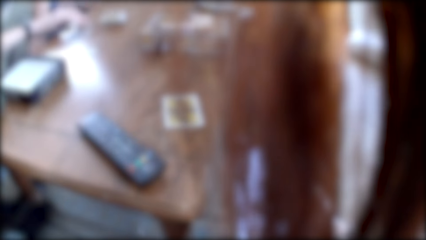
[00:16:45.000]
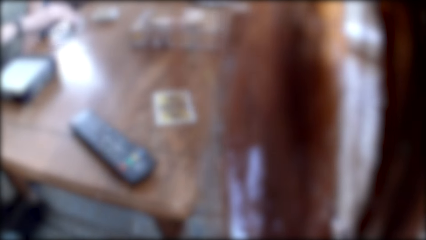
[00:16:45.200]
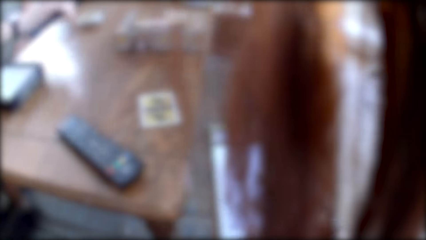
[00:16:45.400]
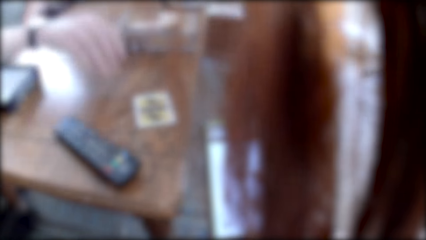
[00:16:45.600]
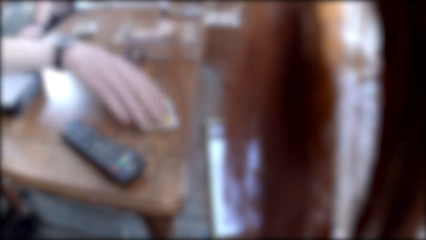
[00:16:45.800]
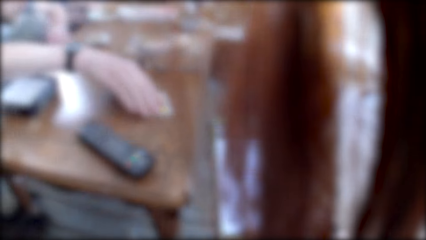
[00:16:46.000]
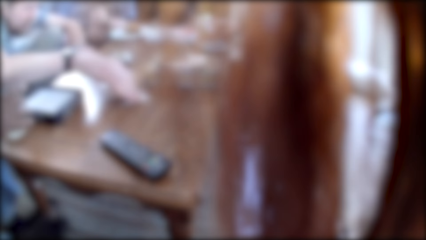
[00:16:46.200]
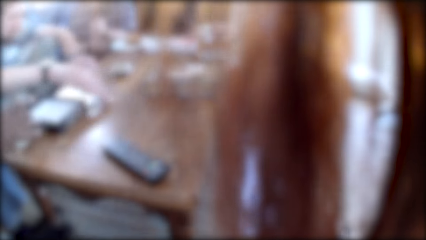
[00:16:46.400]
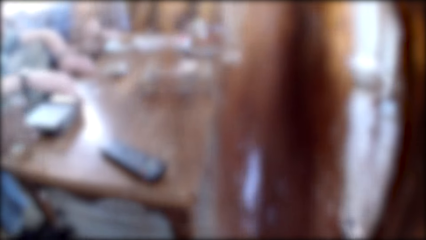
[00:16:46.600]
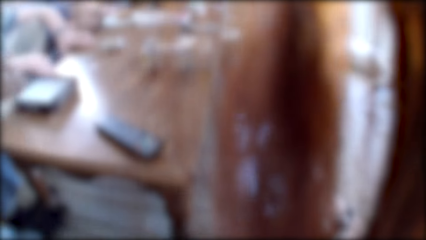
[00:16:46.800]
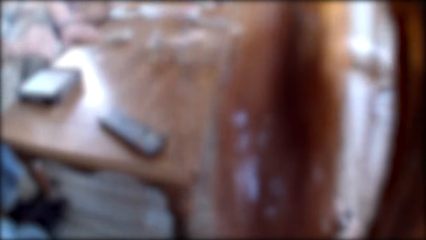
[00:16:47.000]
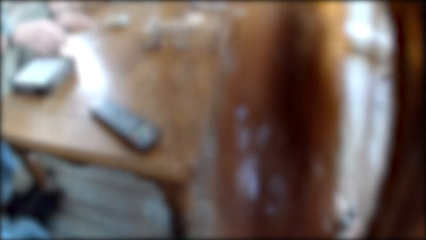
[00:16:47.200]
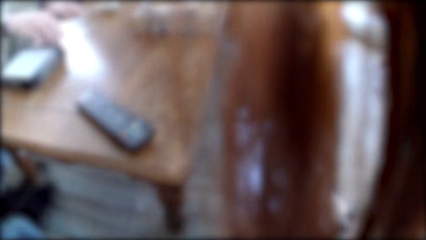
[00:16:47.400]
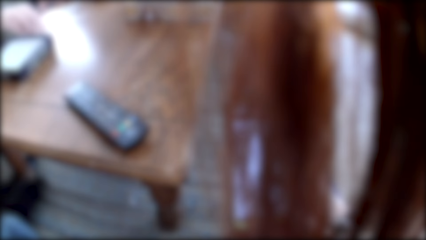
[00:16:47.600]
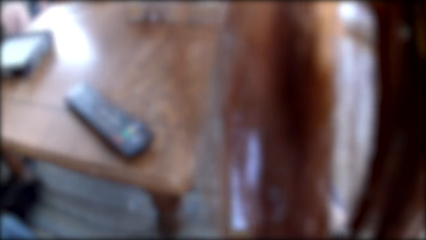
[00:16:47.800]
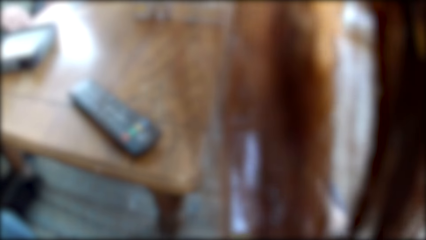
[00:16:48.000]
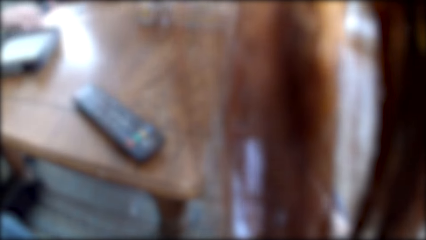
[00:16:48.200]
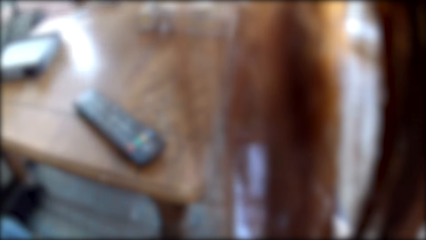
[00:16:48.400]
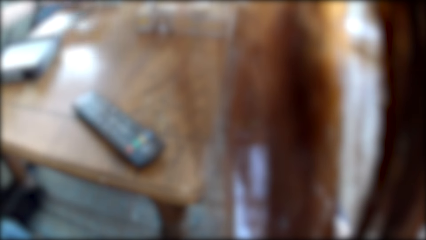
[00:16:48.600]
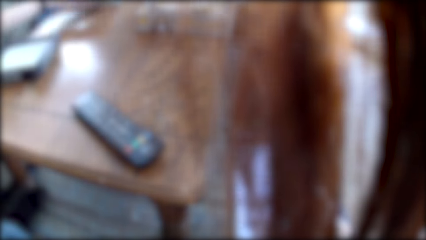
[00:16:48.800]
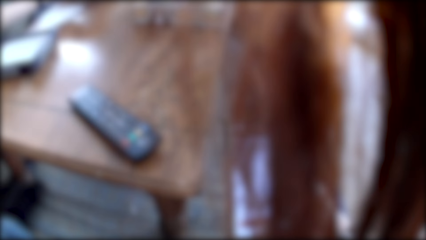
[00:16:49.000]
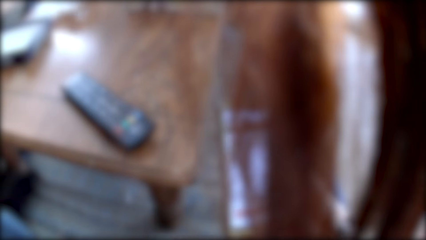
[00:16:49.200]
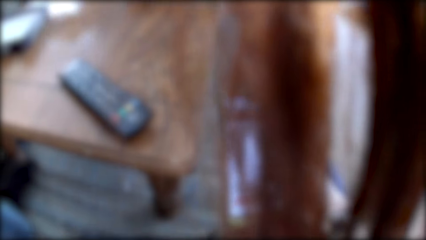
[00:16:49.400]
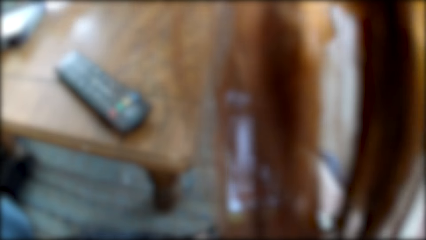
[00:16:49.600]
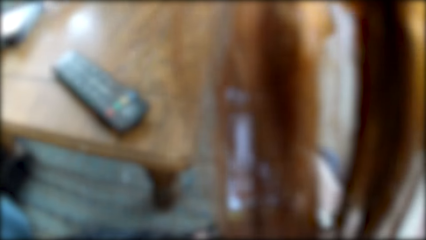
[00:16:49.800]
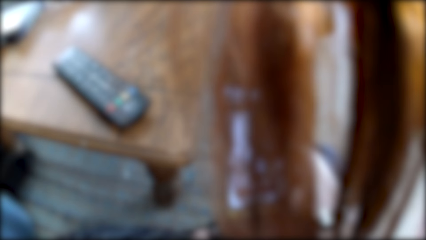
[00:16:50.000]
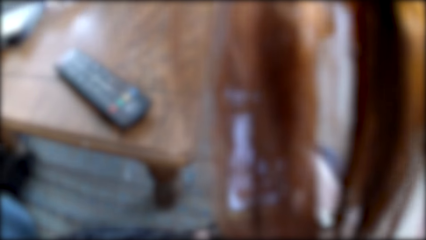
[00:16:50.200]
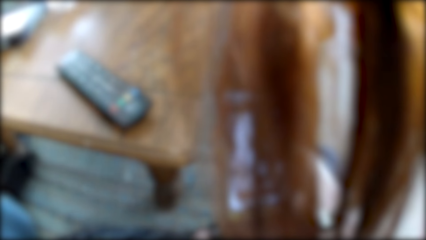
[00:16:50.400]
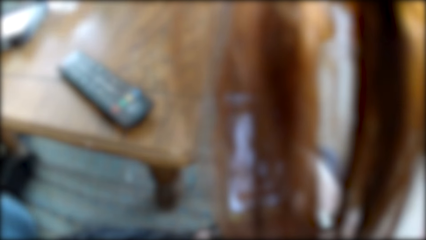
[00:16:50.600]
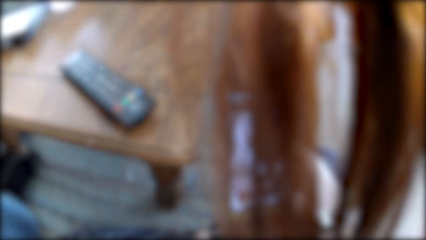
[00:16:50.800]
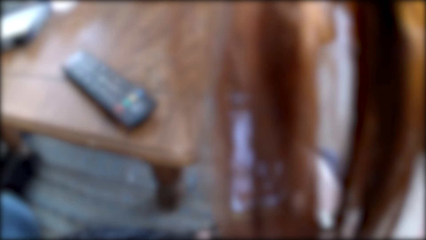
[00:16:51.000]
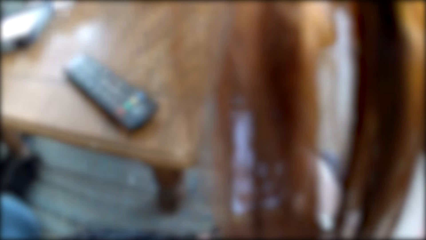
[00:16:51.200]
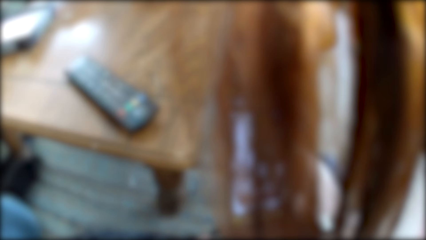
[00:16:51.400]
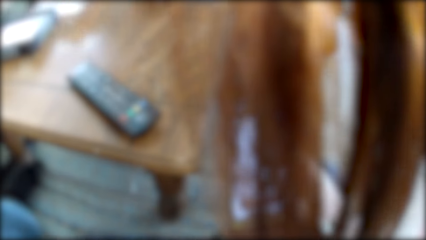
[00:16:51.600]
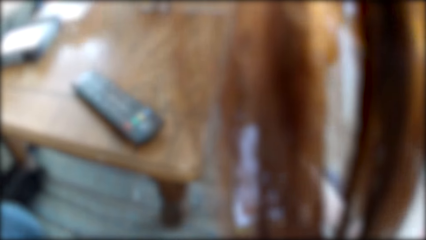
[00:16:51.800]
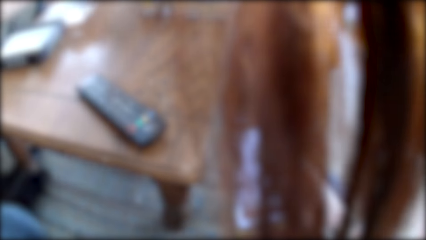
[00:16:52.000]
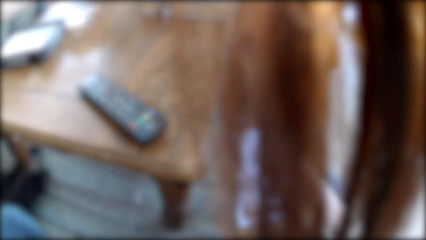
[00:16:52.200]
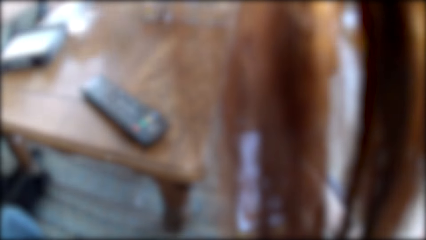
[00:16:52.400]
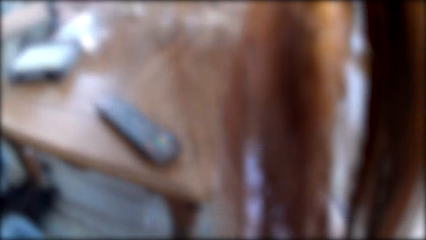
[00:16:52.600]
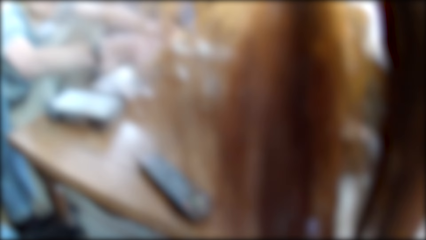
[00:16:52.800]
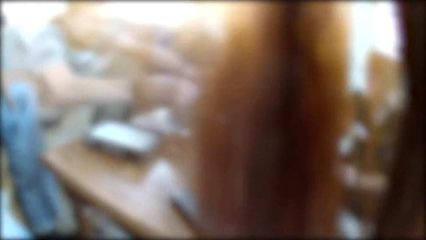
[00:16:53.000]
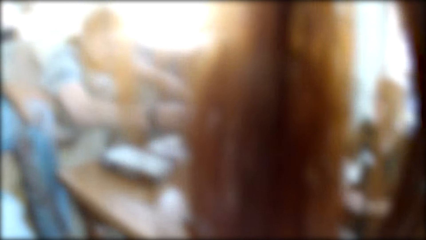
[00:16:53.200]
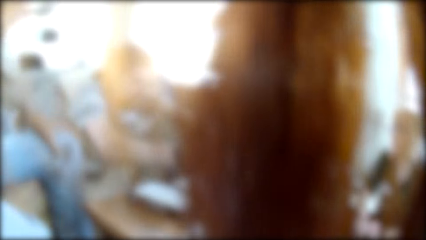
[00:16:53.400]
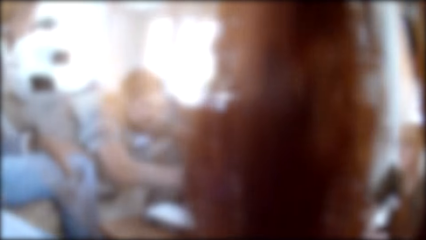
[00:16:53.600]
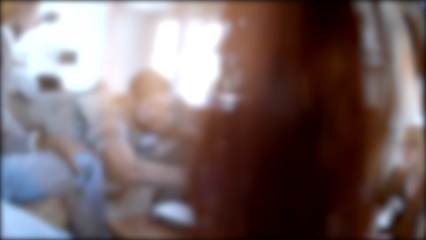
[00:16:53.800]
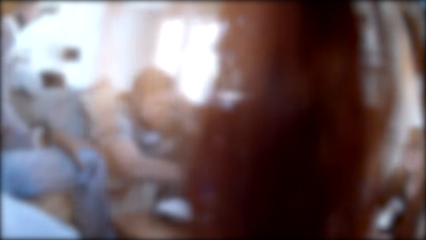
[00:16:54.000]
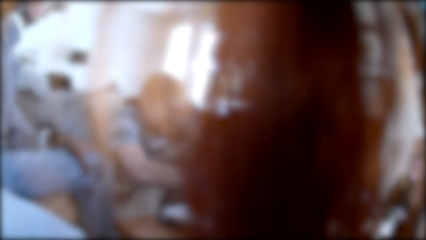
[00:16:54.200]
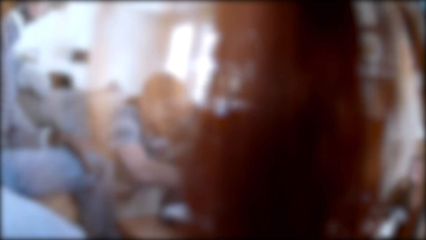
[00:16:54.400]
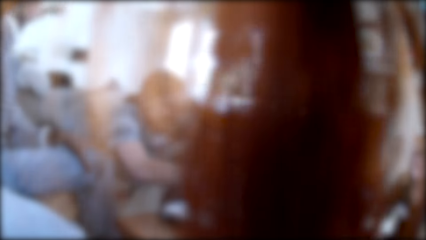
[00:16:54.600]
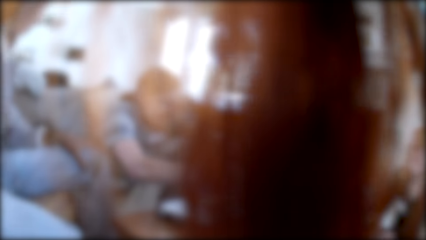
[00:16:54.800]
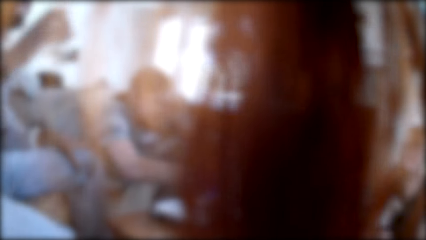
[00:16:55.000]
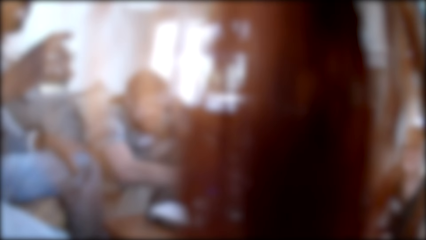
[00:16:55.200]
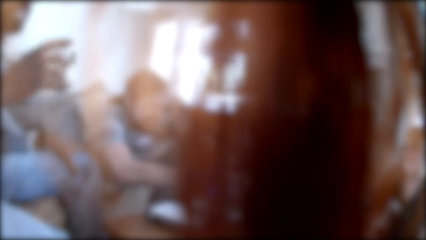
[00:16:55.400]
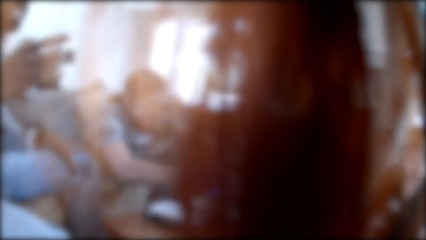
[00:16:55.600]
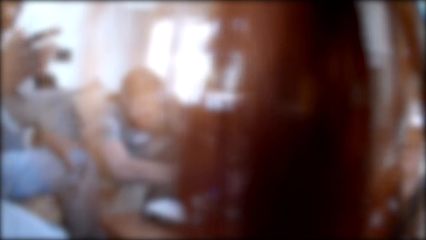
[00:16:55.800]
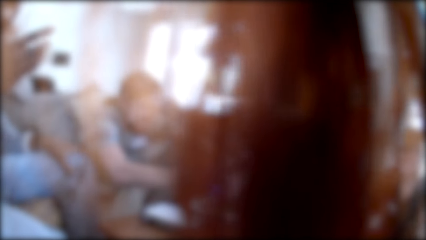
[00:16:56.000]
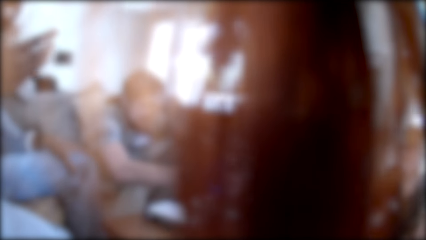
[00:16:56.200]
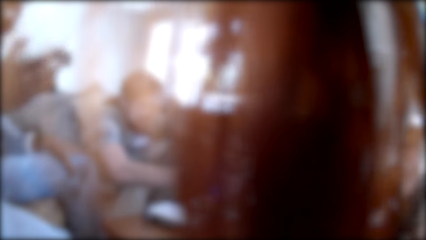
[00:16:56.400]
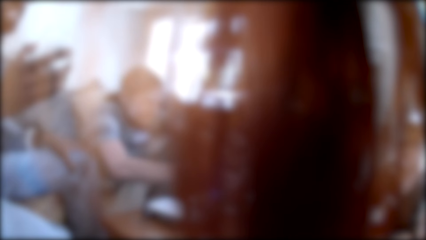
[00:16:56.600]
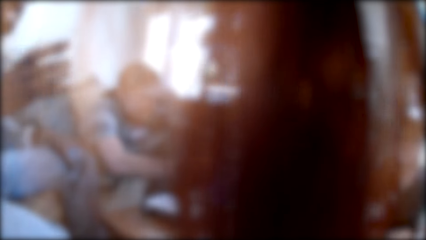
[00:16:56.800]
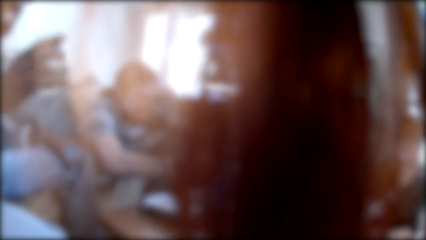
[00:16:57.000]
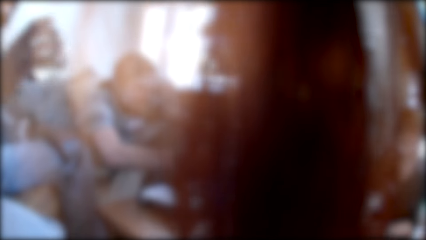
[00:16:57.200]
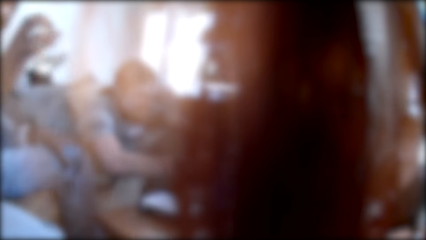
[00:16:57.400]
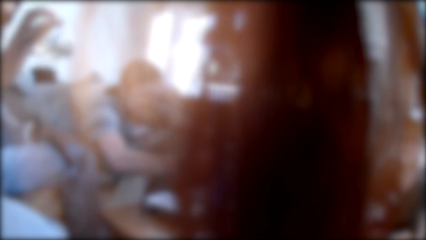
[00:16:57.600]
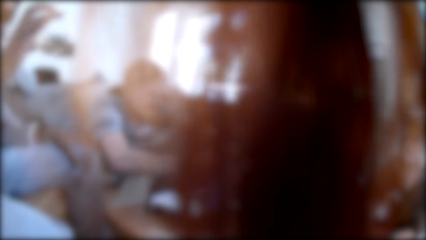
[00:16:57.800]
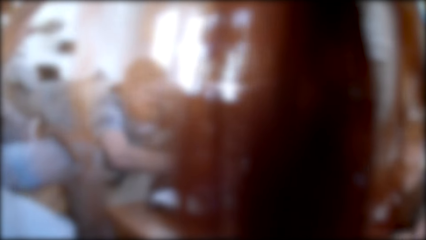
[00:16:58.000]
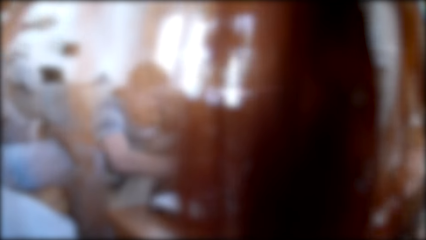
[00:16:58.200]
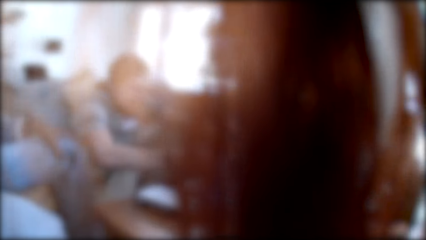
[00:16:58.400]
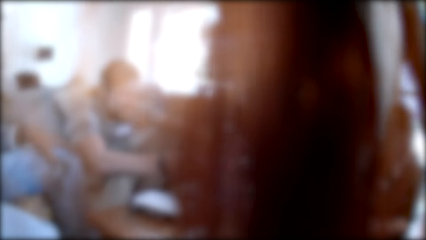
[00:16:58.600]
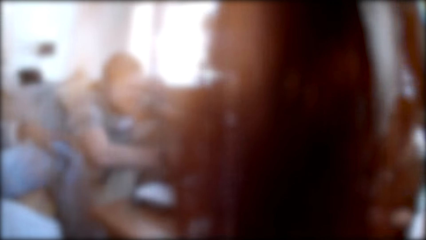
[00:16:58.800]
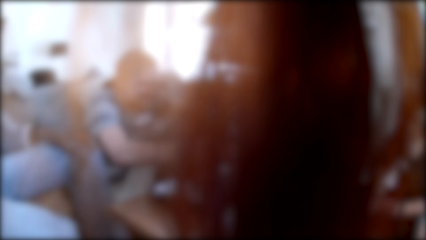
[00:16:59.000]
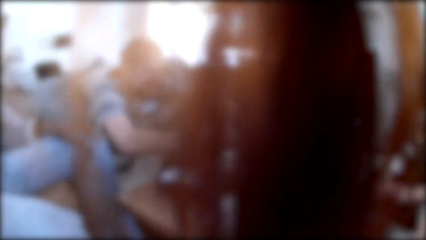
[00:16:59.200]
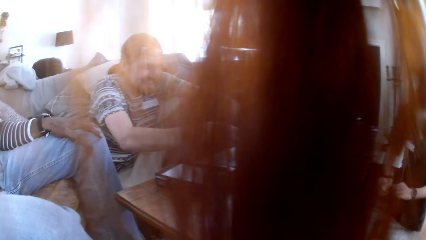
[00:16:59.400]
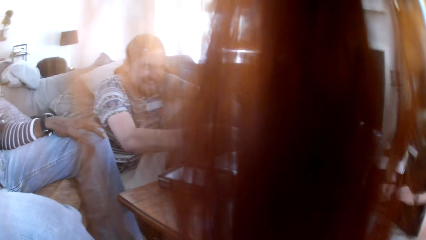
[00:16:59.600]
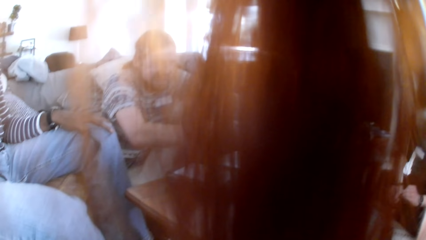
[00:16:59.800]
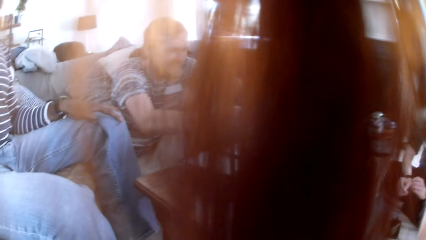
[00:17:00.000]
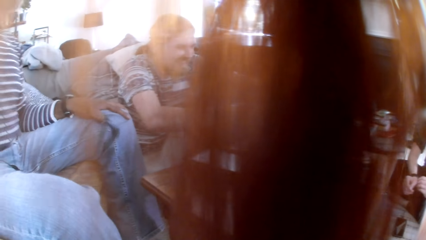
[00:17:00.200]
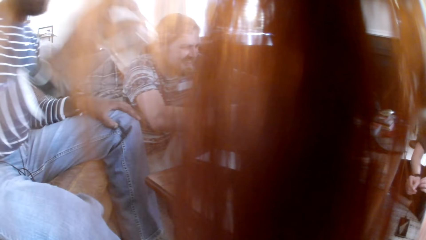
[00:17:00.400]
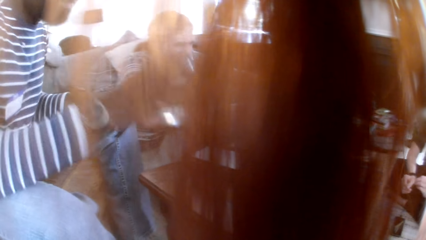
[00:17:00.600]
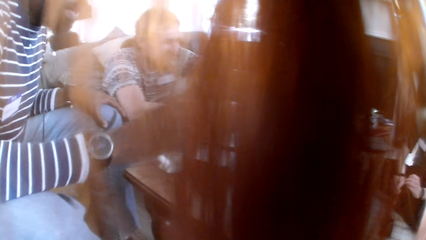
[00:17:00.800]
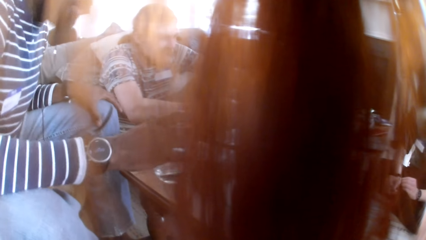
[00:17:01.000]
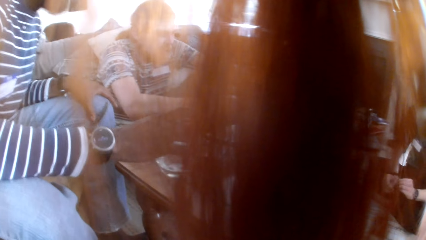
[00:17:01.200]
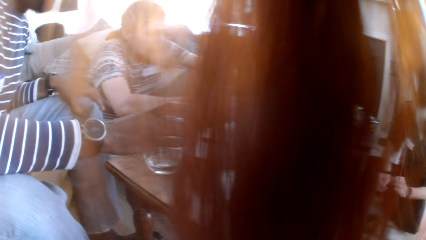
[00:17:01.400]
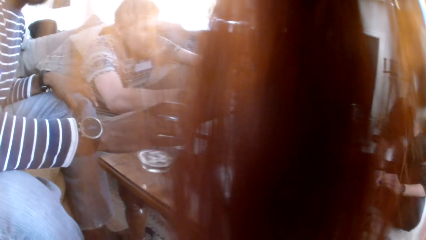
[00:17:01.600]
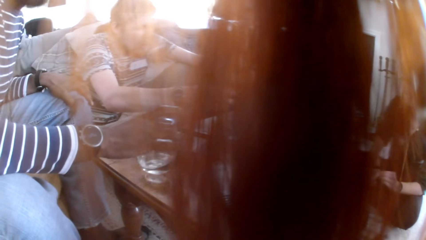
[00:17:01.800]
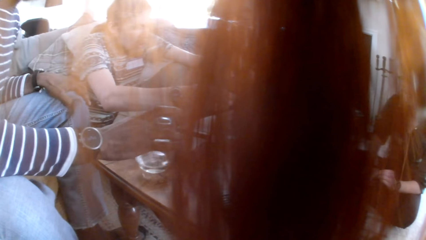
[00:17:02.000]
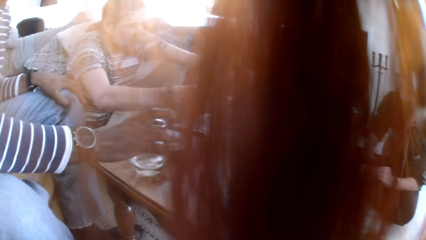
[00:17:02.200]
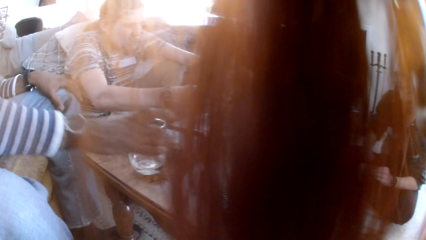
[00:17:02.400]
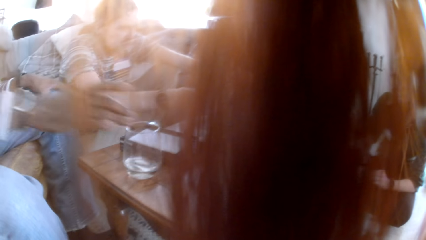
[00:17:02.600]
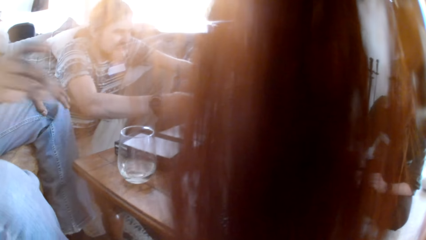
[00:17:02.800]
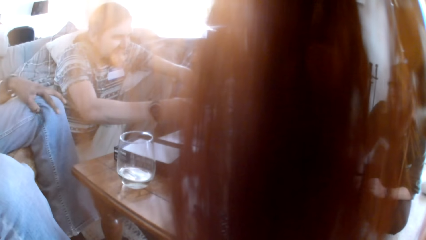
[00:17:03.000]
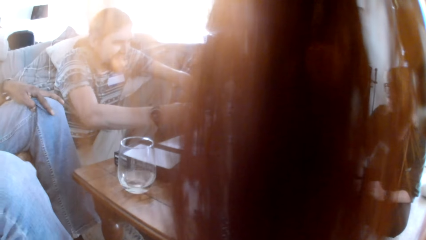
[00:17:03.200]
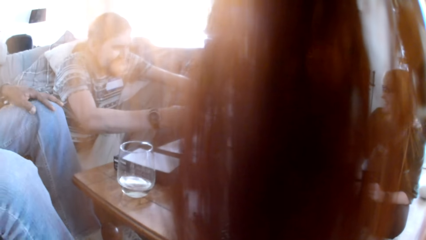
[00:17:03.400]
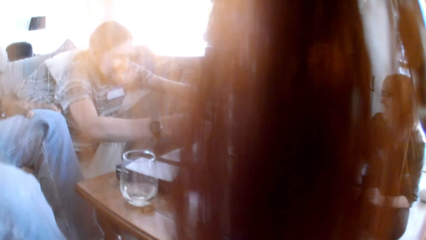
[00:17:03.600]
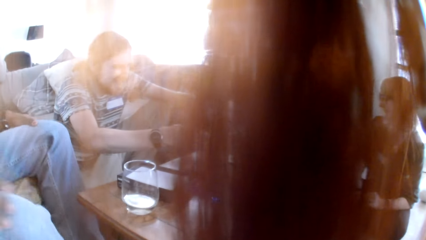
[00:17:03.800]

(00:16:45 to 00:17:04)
A man picks up a card and drops the cards. The man picks up a board game card from the table. The camera wearer looks around. They talk to the people in the room. Another man holds a glass. The other man drinks a glass of water and puts the glass of water on the table.
